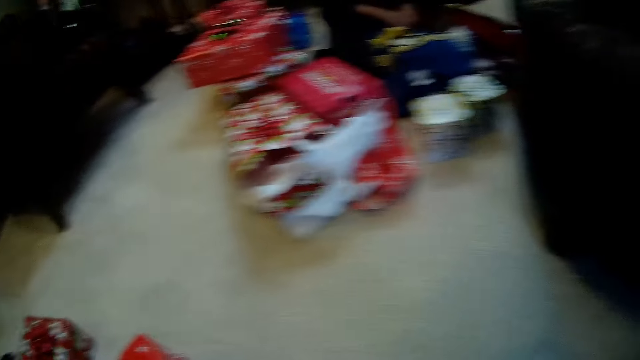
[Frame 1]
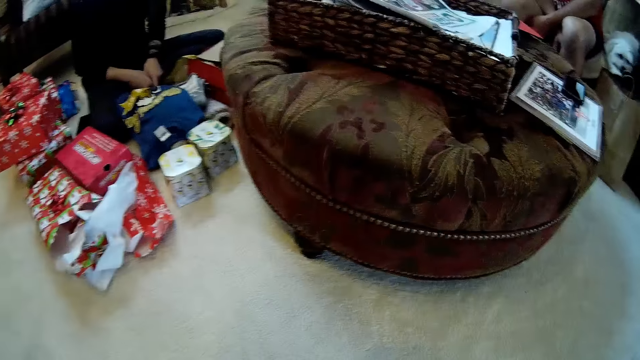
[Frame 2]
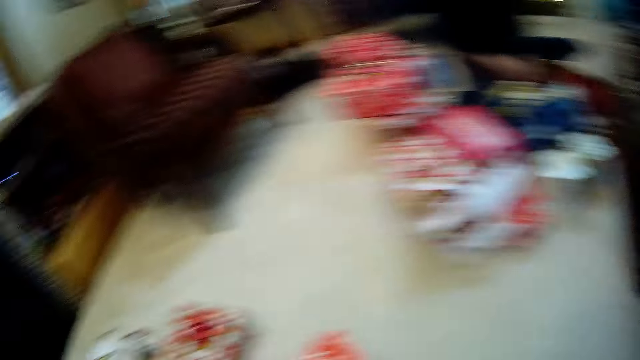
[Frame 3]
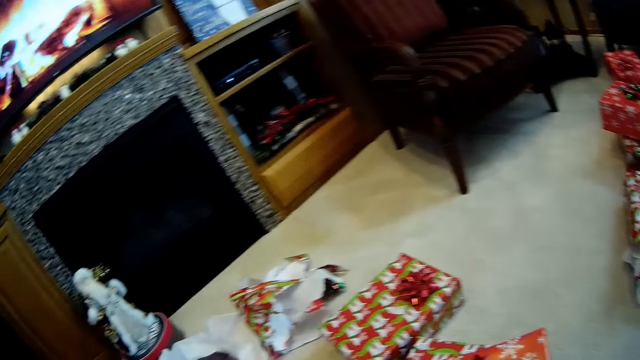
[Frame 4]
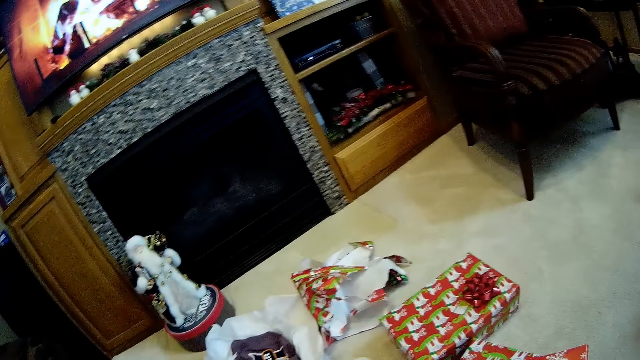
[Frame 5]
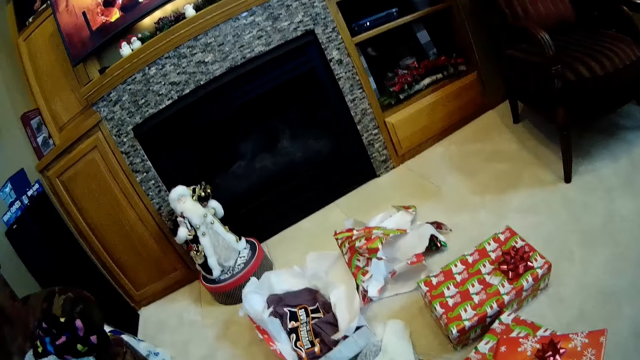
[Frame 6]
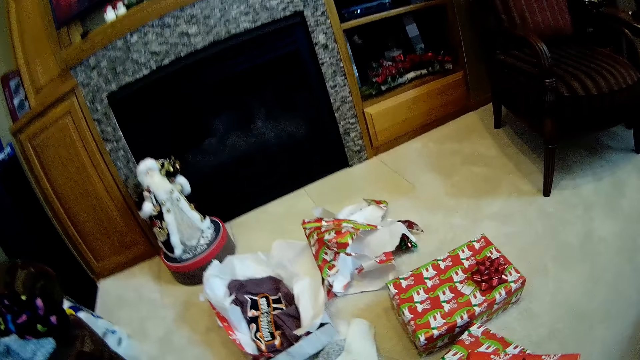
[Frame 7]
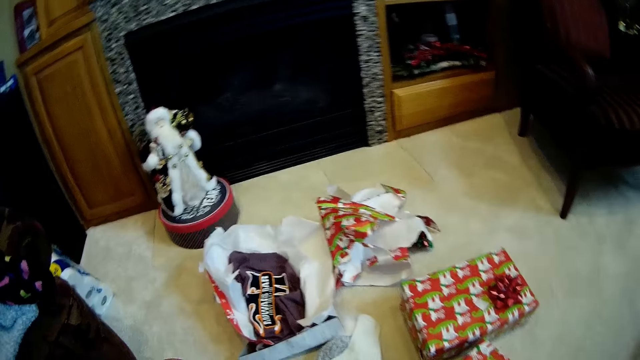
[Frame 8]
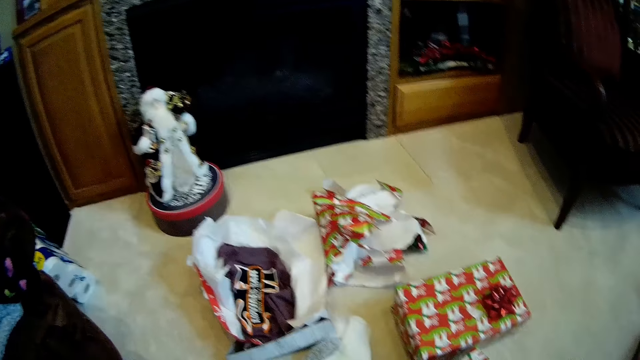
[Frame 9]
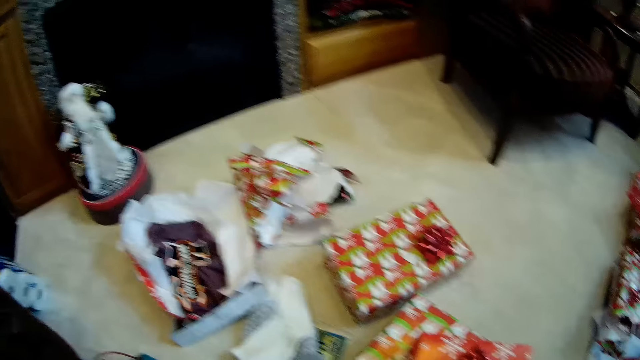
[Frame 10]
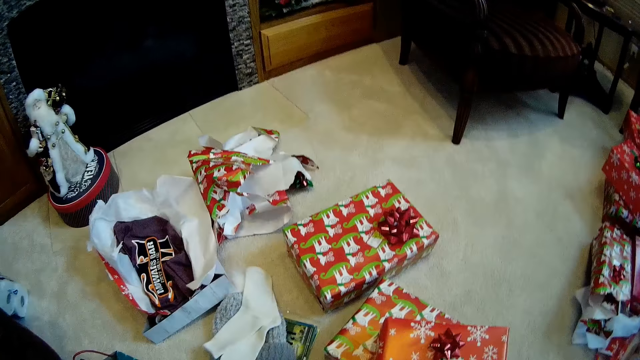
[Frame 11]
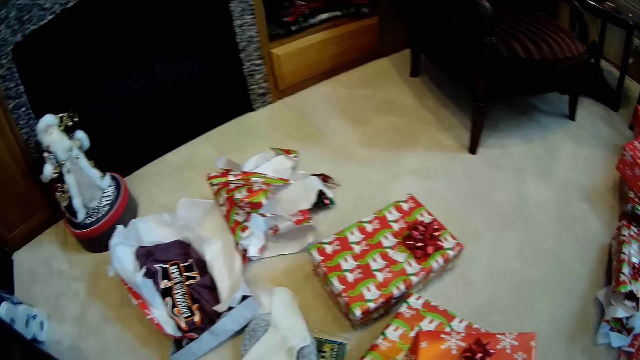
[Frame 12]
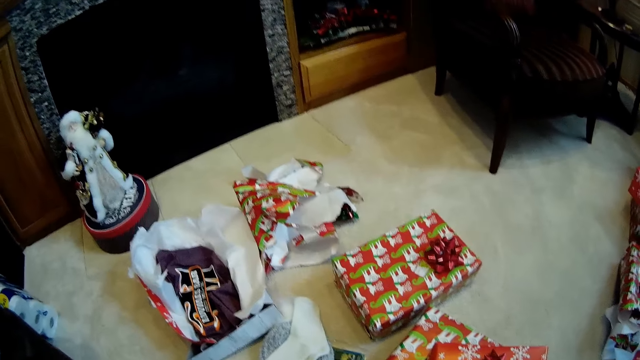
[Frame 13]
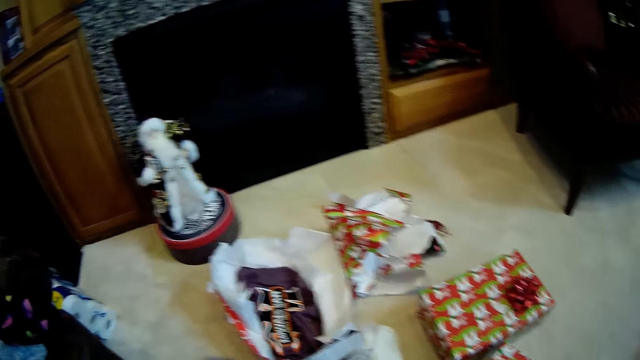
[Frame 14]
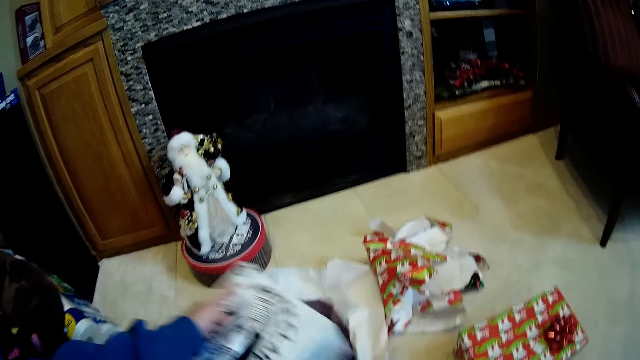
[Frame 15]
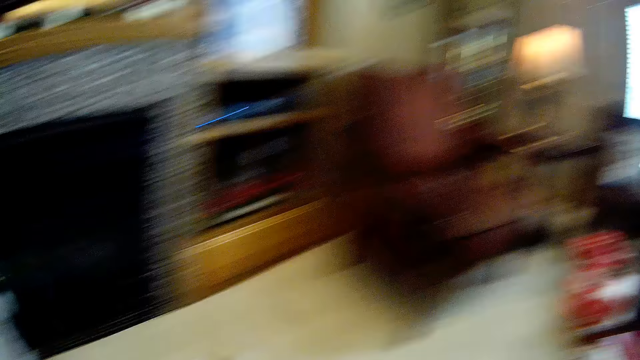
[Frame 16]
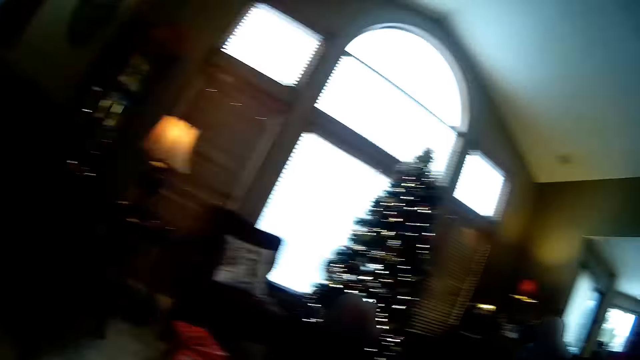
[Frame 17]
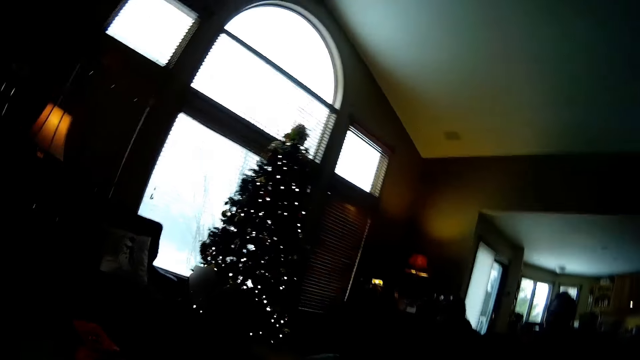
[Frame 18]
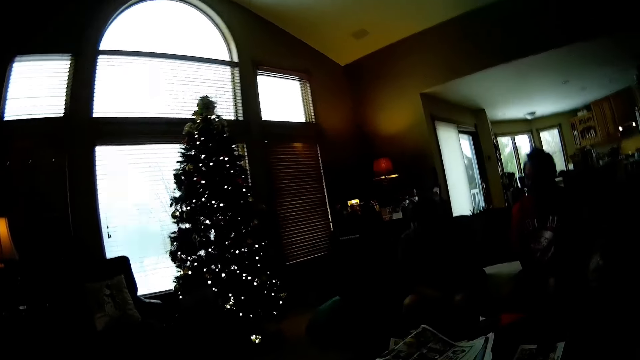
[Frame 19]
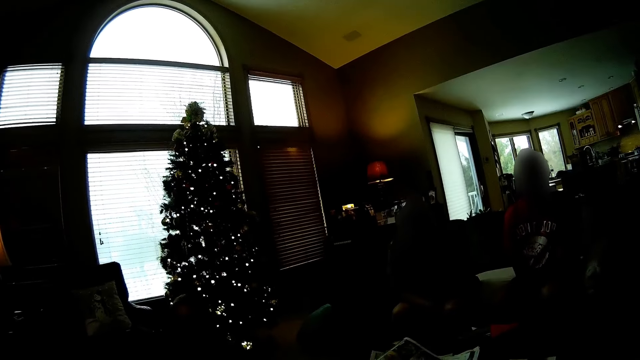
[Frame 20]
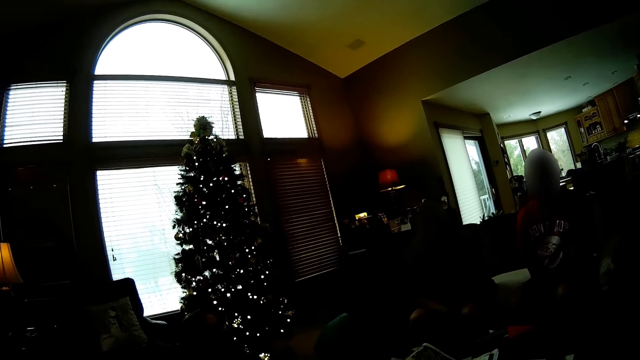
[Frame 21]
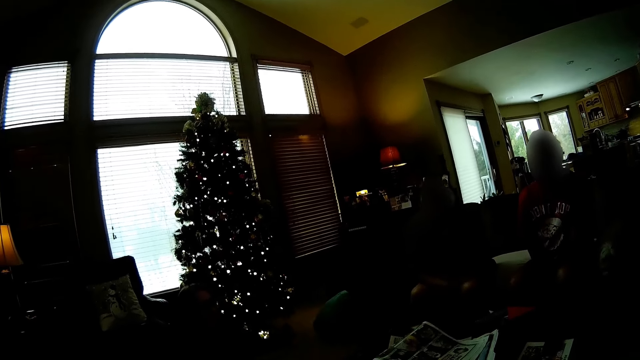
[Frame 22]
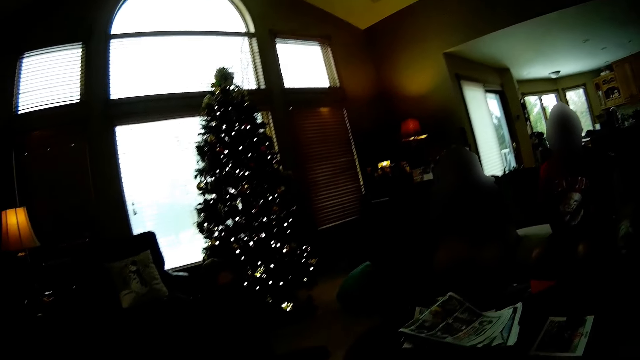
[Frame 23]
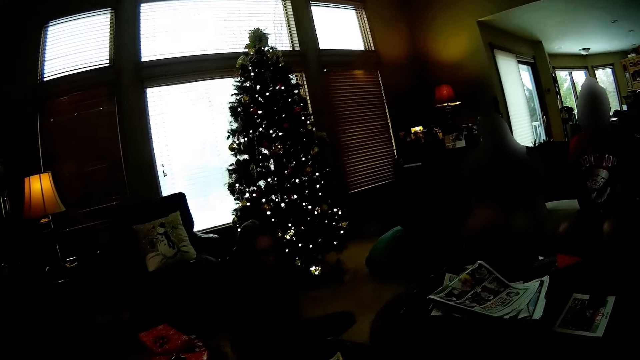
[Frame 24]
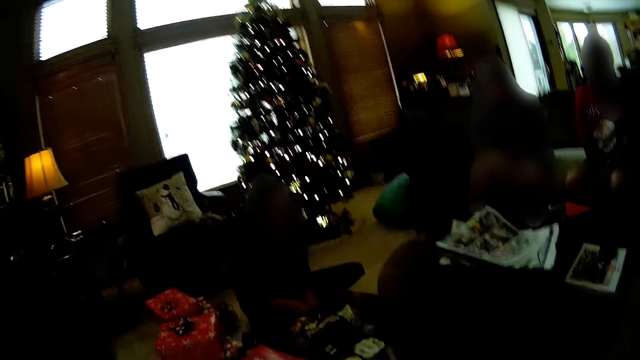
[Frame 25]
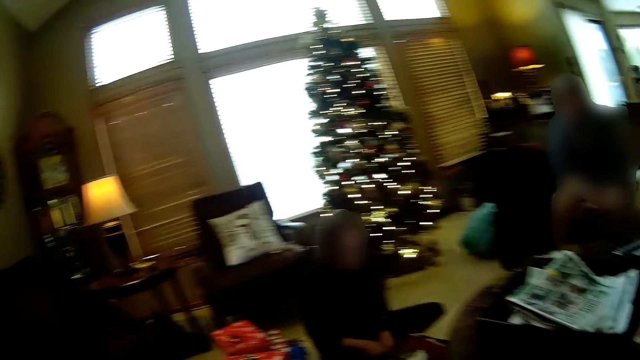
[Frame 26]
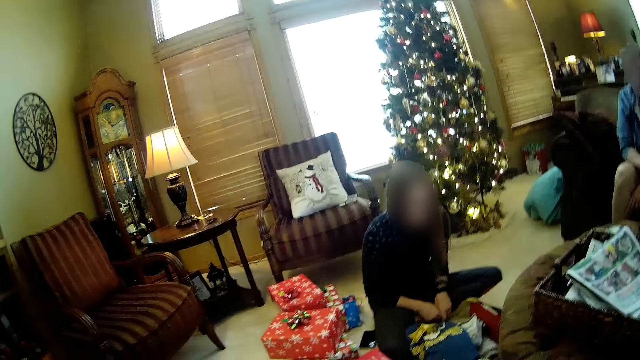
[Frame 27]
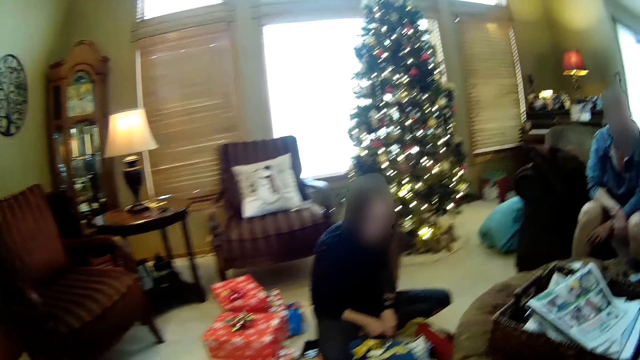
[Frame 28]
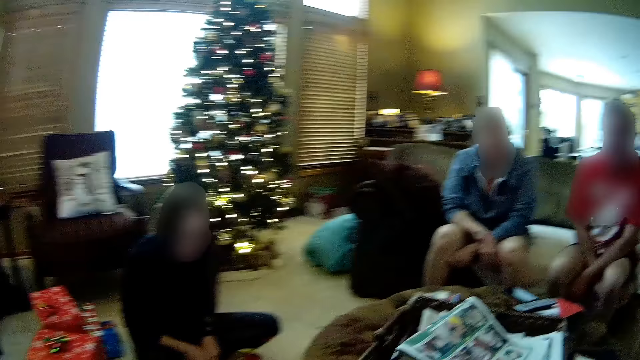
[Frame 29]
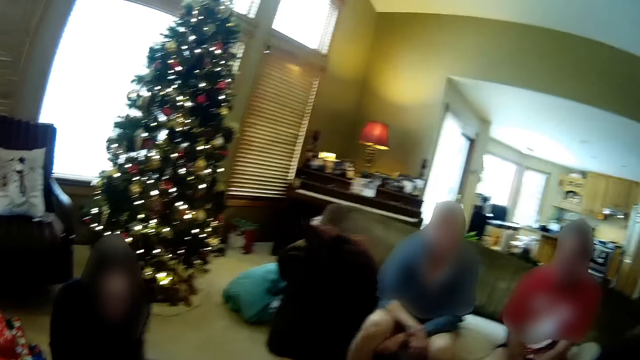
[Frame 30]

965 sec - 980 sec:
The camera wearer holds a box in her left hand. She puts something on the floor. She looks around the house.

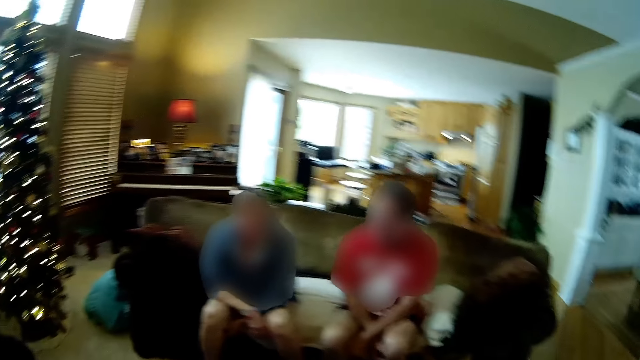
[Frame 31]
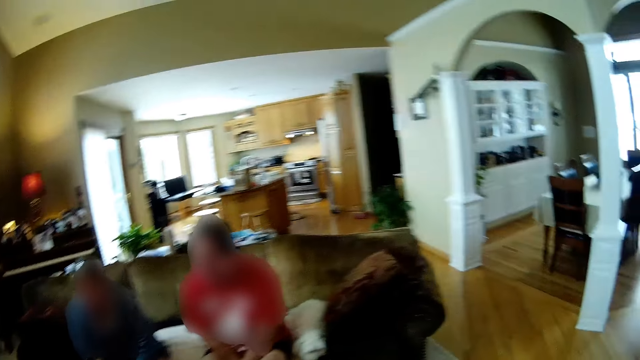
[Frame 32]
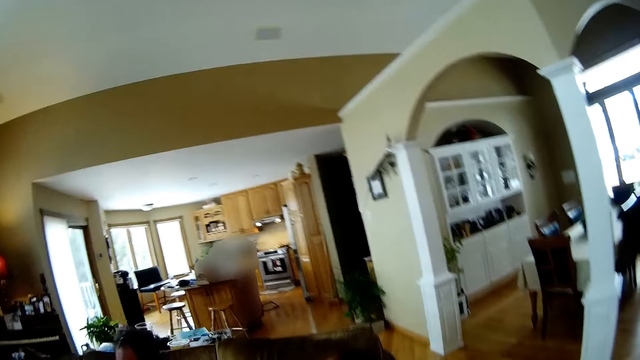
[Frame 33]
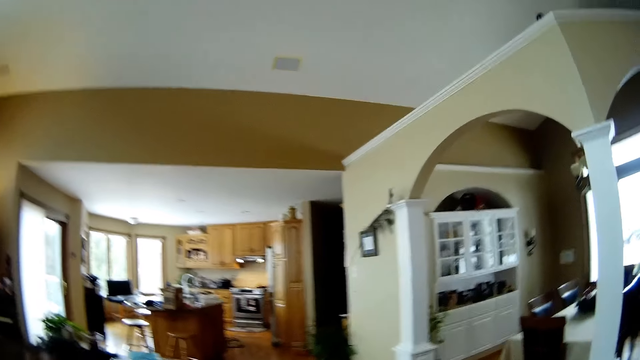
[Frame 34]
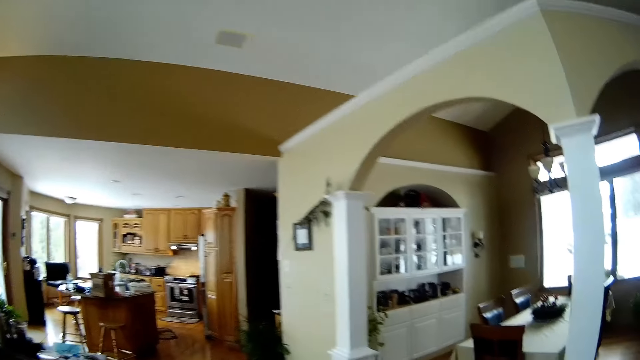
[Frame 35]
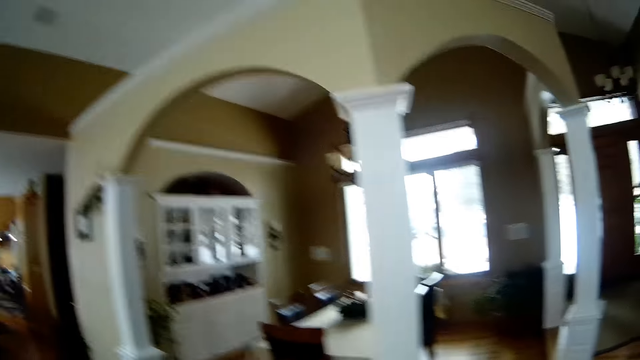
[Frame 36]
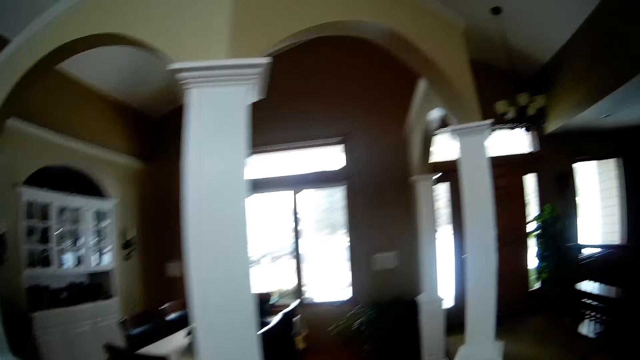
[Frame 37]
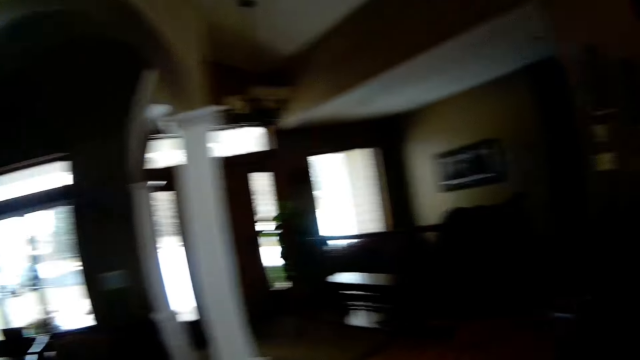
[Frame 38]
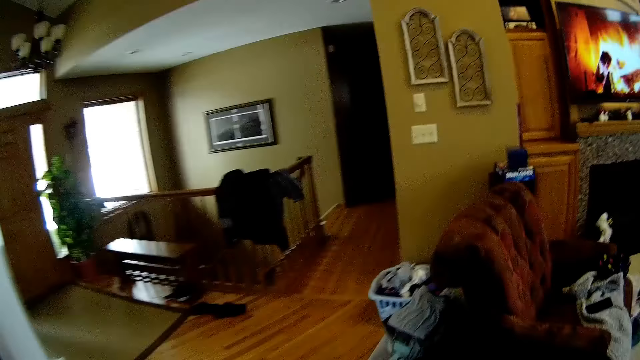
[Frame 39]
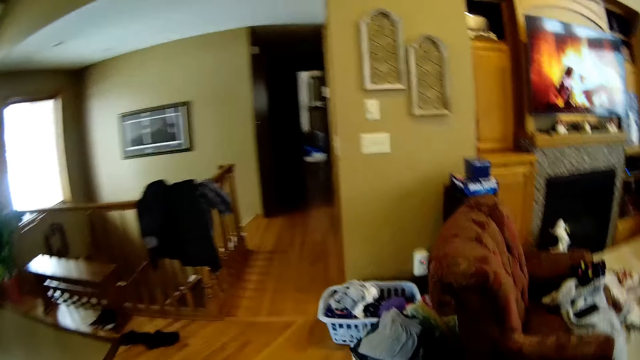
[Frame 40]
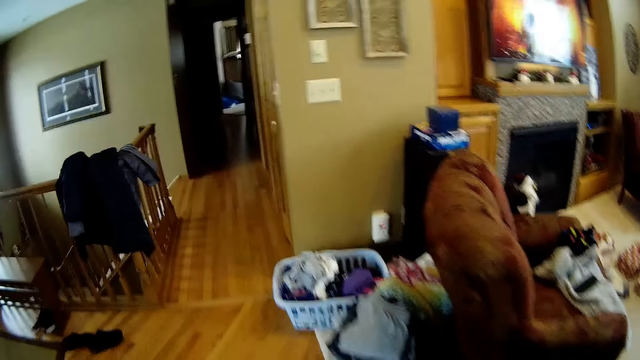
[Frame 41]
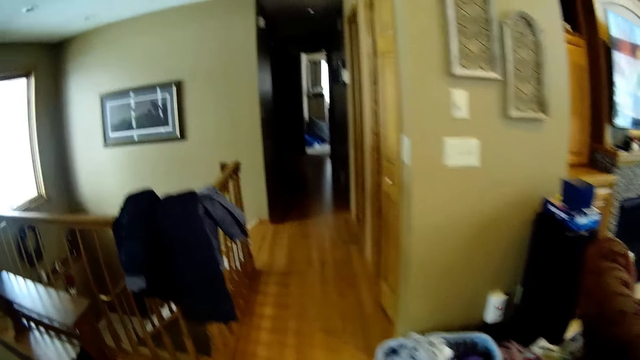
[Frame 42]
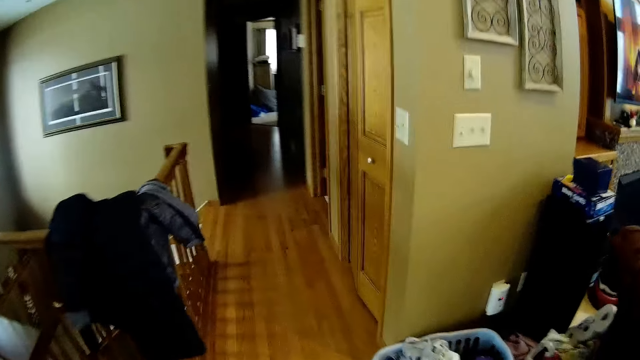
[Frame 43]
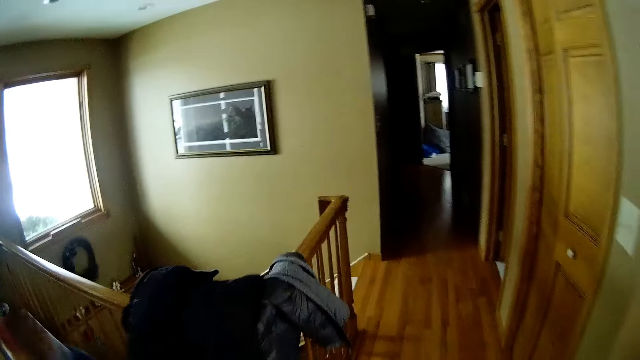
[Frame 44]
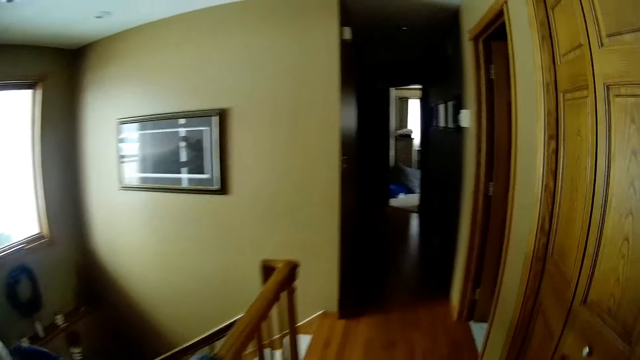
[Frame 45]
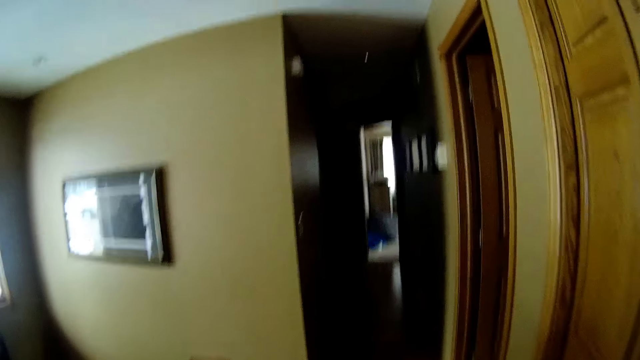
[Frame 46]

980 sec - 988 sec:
The camera wearer walks around the house.
